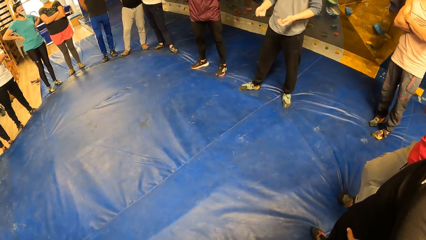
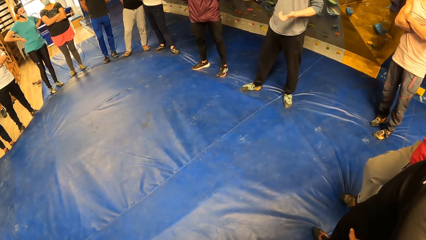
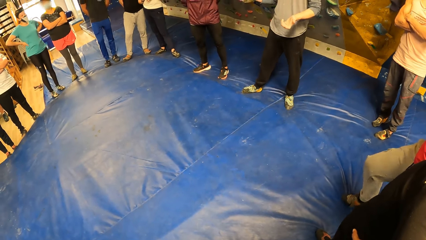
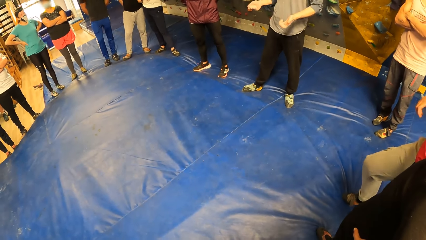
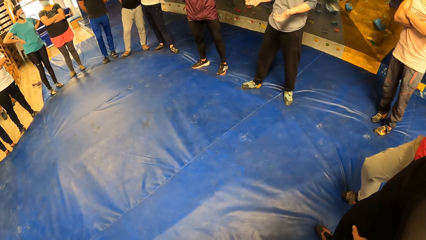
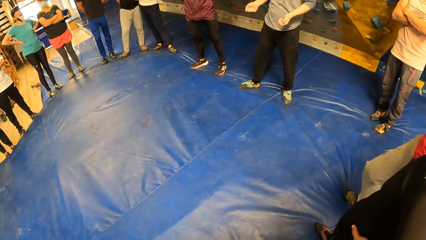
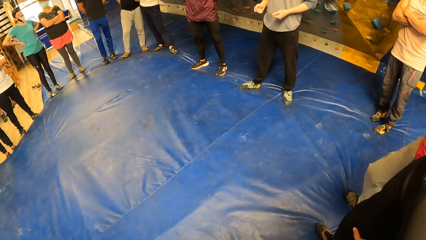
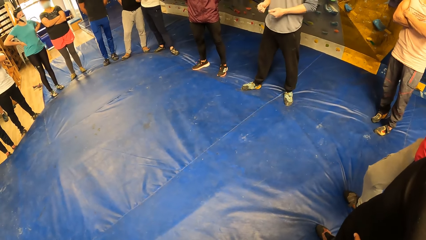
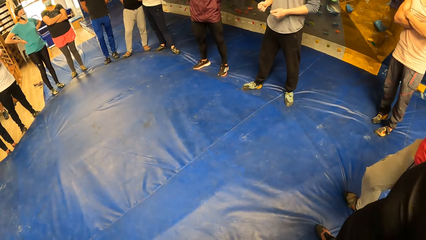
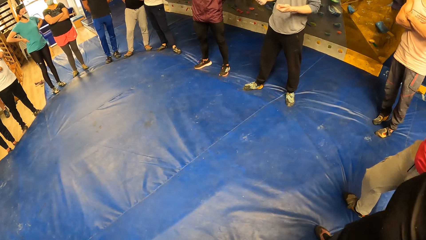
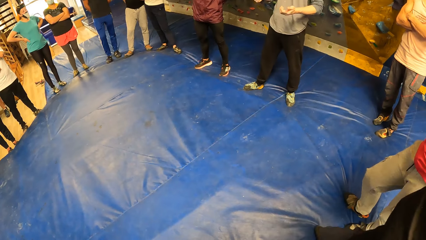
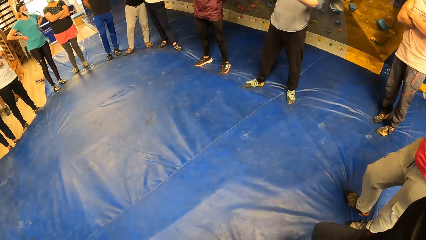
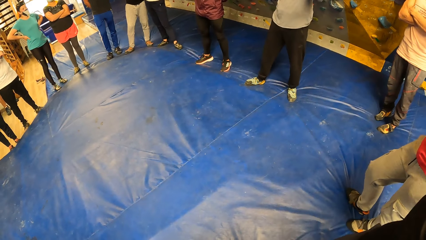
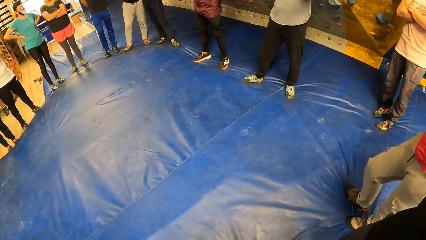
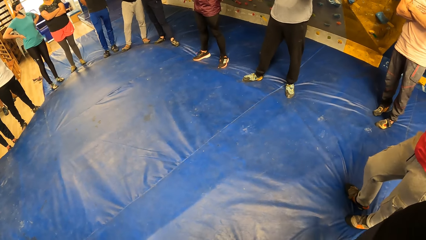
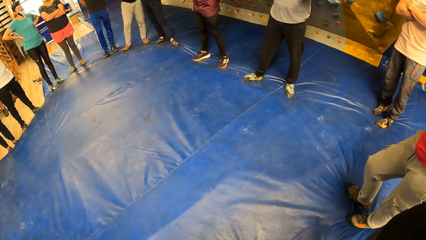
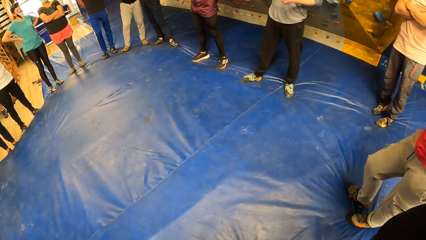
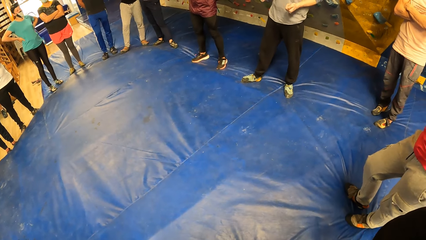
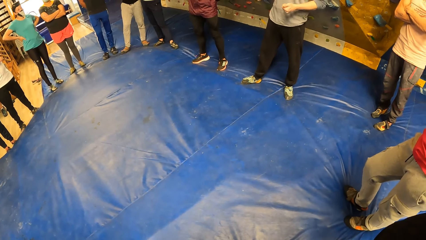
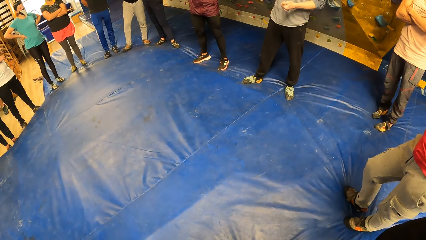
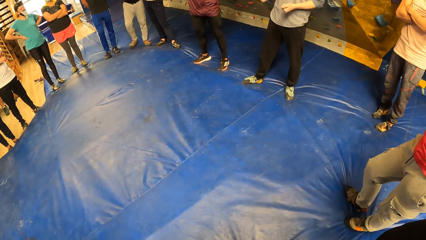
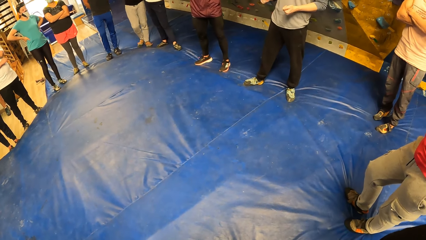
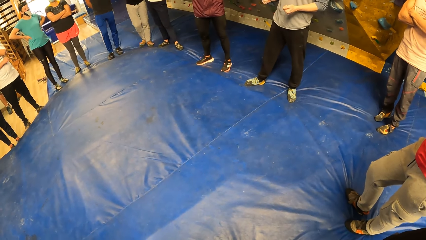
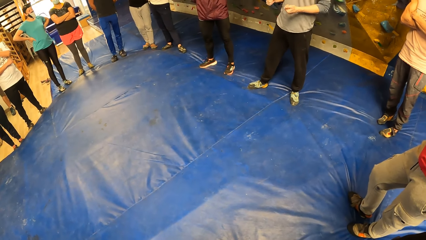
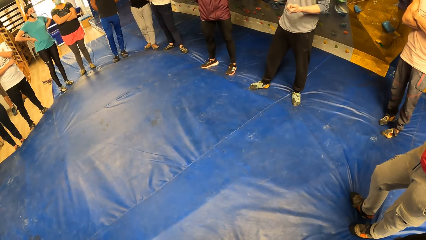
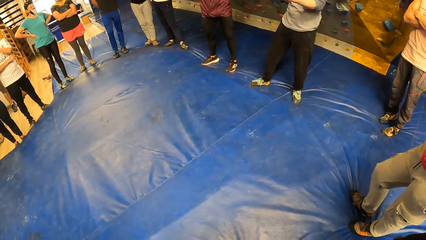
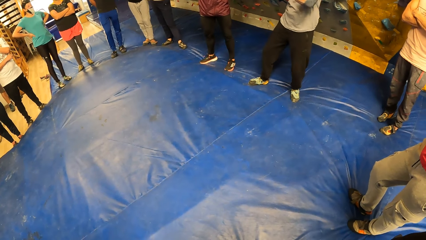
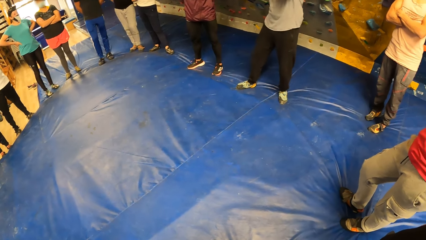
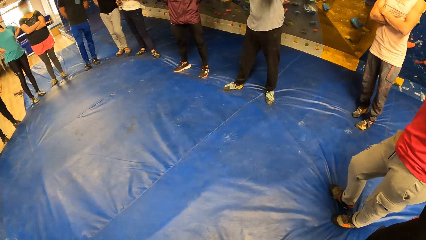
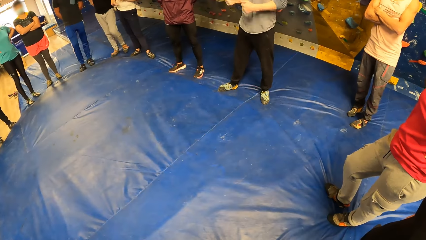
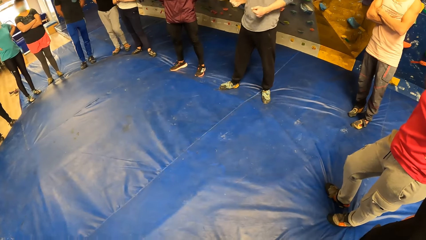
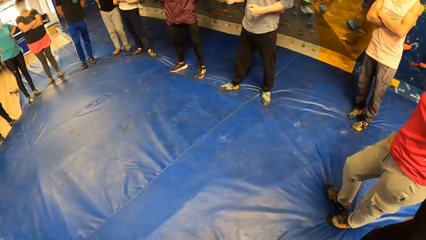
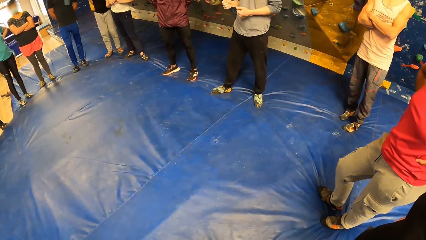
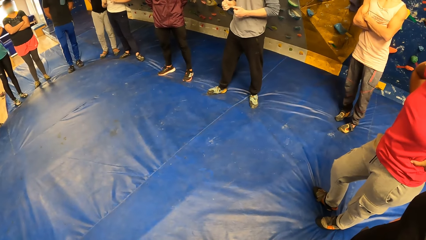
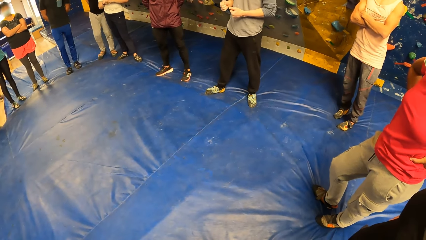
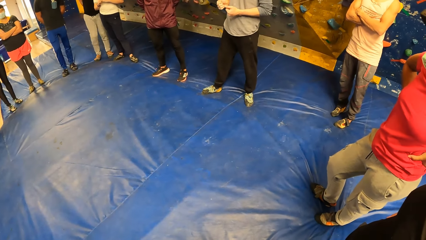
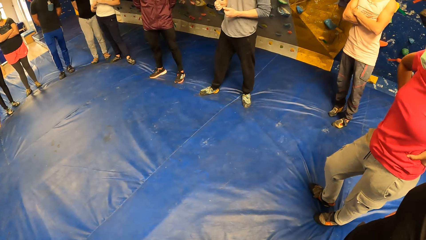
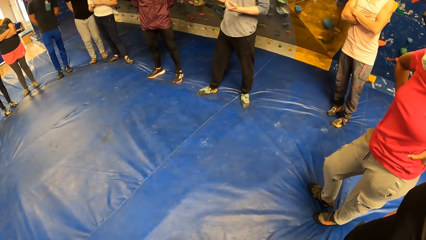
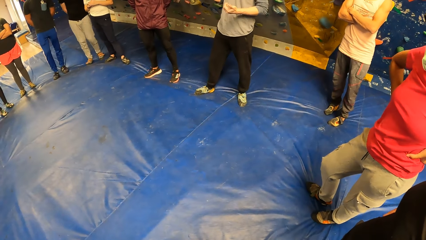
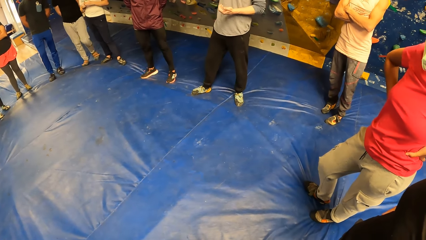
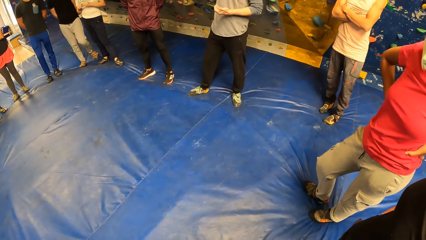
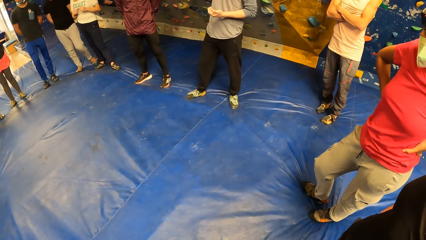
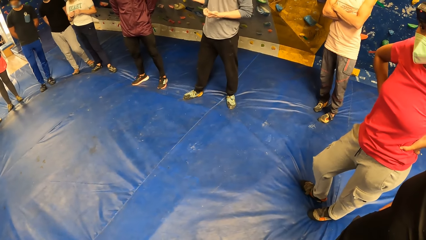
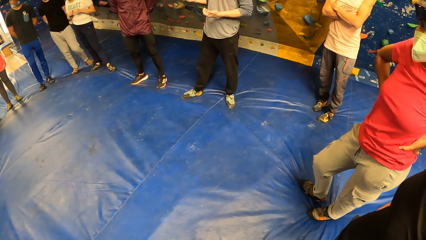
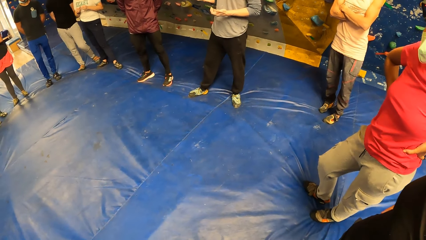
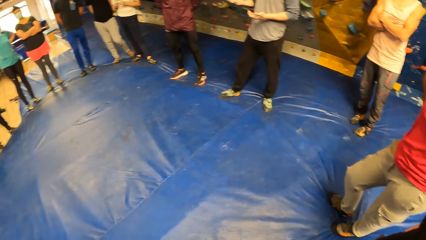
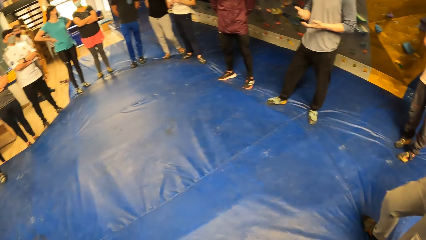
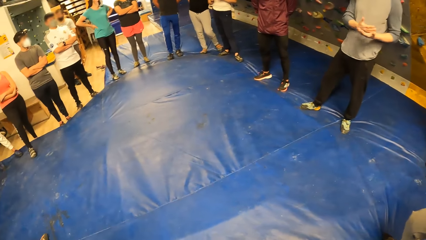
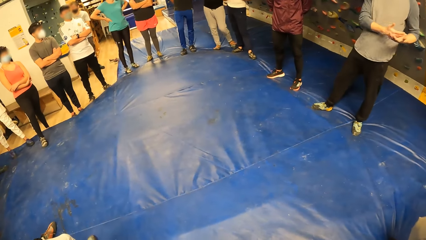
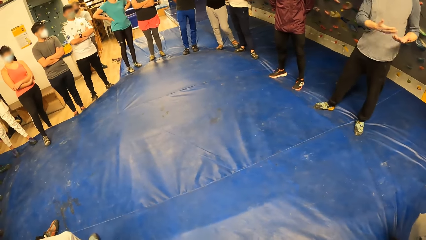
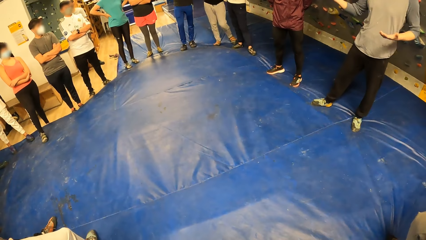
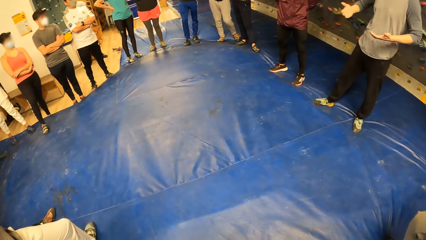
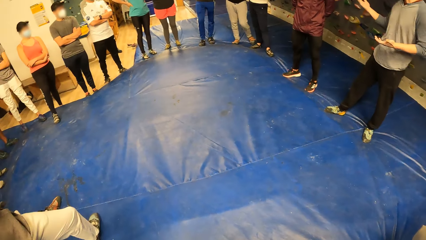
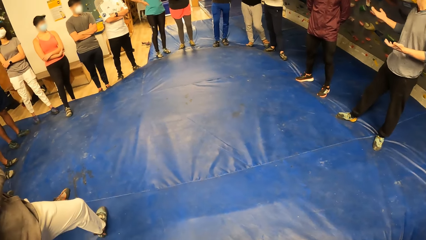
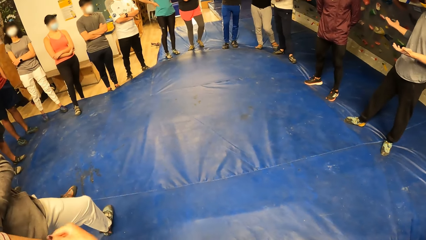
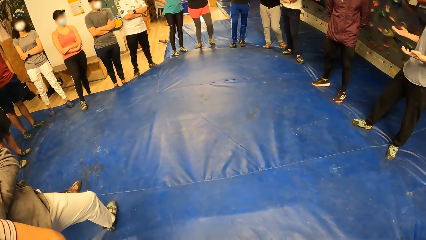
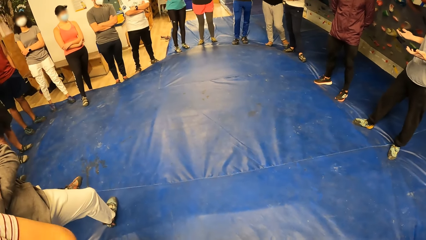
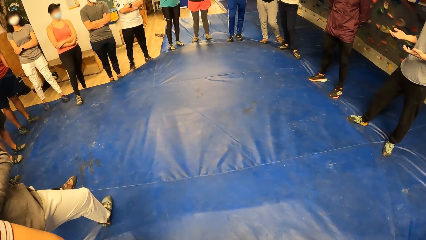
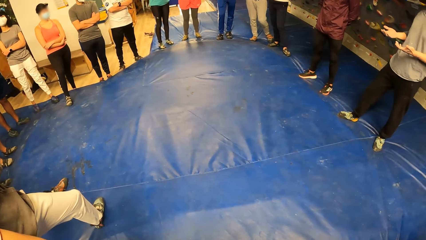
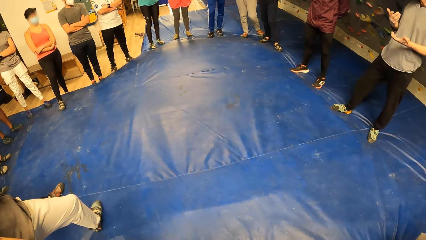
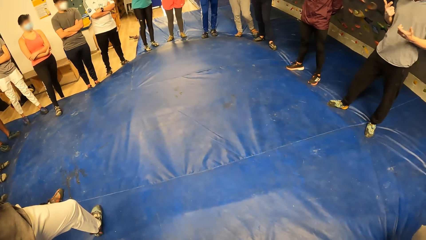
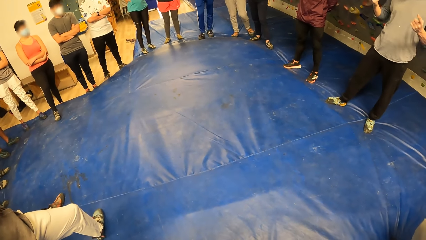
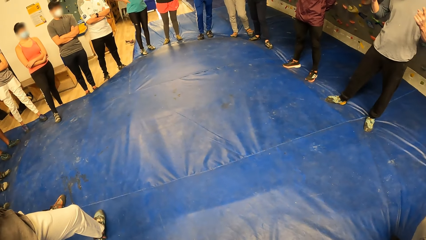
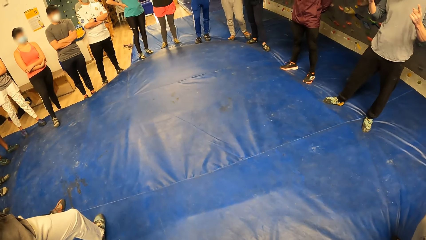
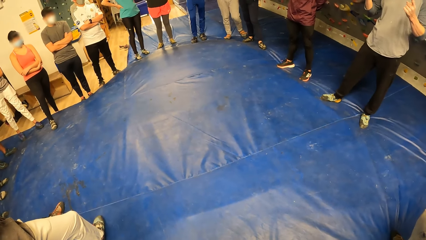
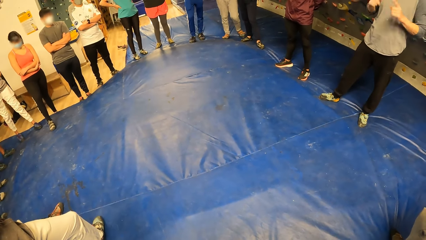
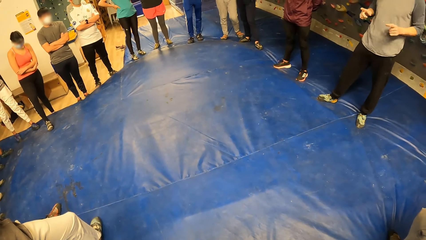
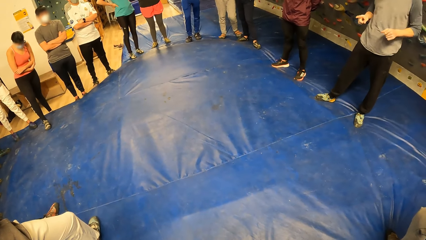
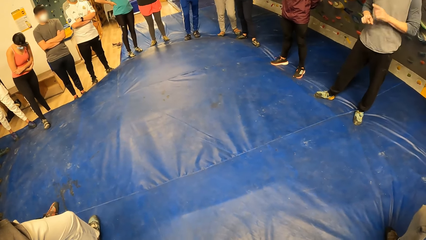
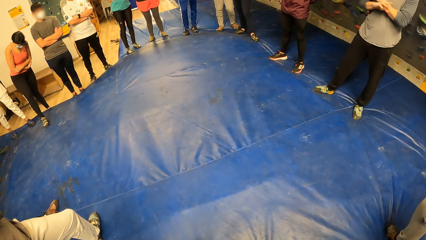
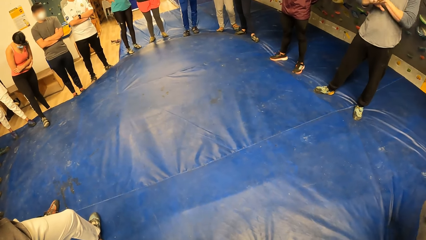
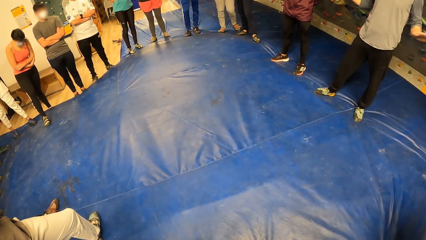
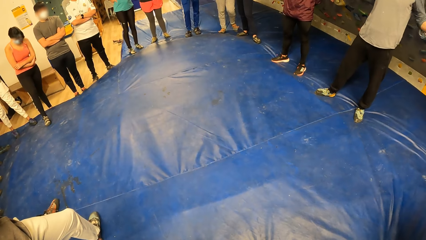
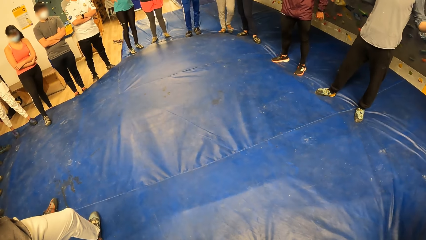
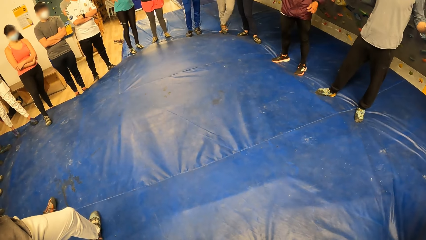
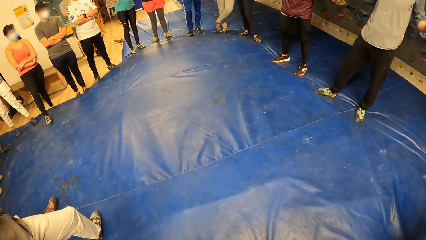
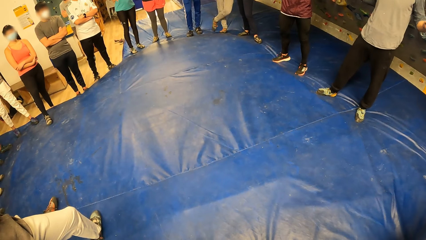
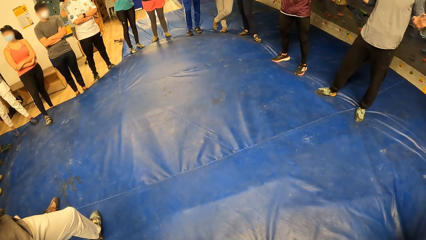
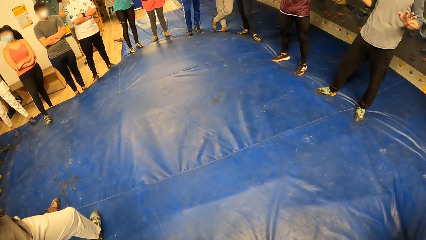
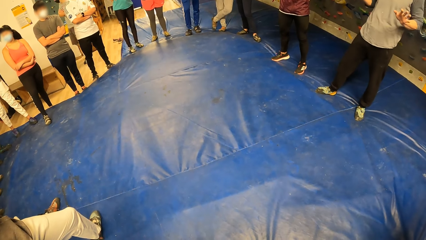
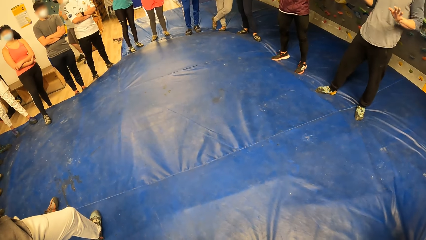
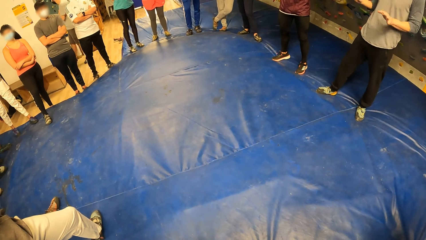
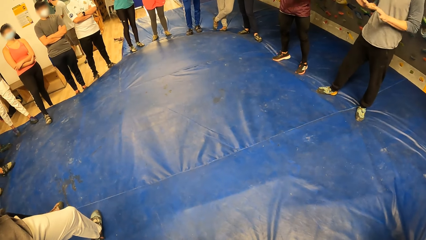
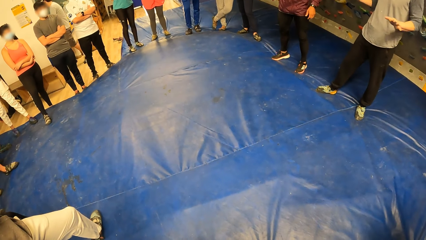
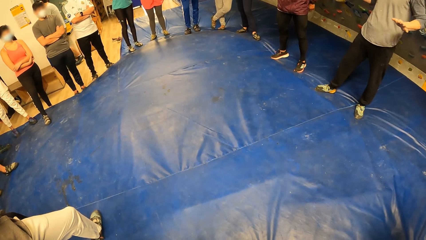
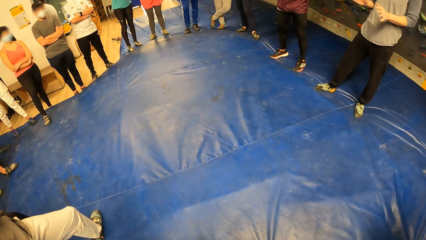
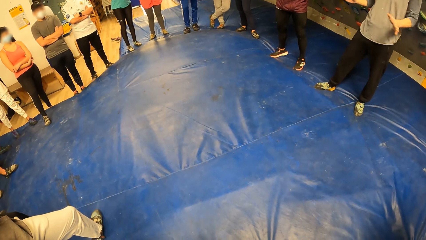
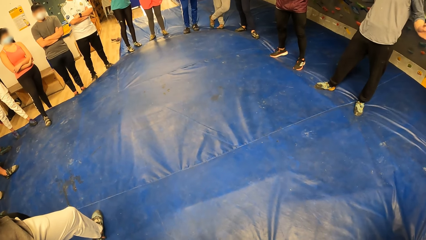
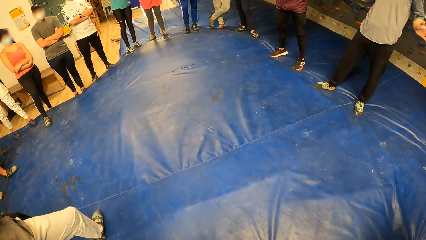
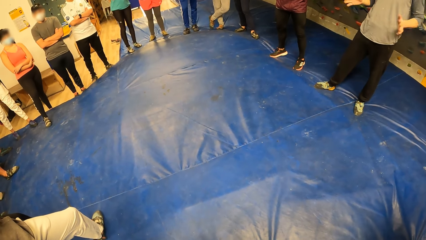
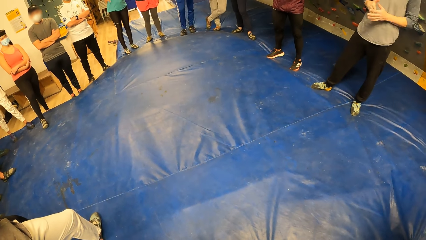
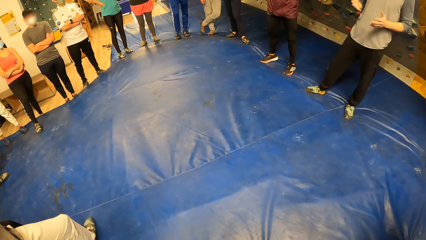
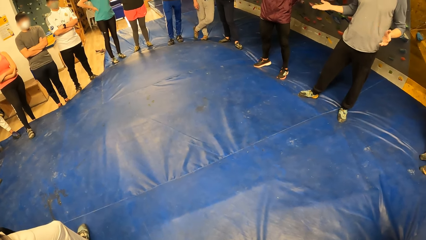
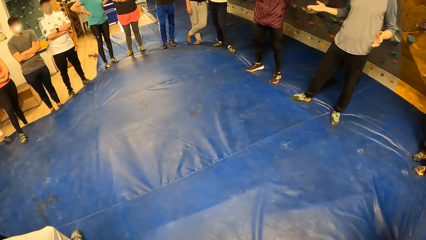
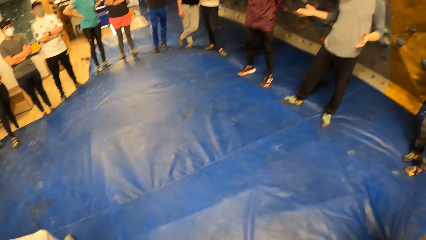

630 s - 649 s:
The camera wearer stares at the floor. A lady stares at the floor. A man walks in the room.
